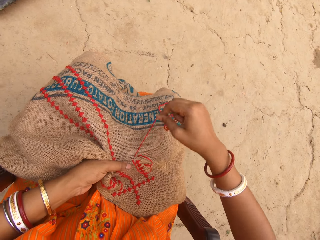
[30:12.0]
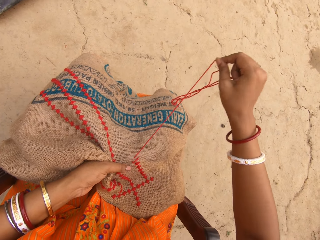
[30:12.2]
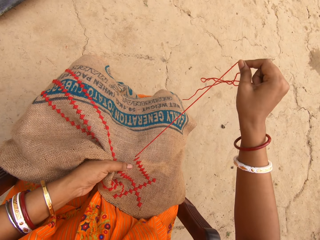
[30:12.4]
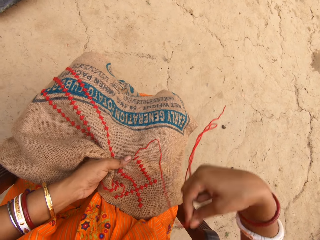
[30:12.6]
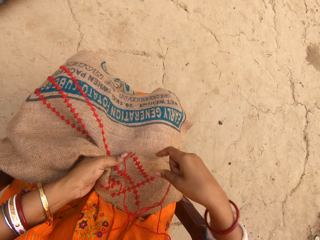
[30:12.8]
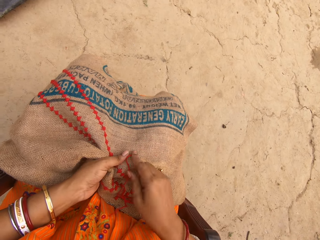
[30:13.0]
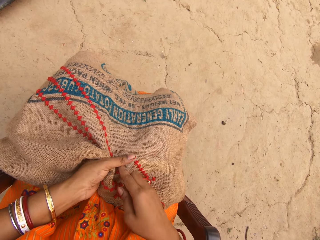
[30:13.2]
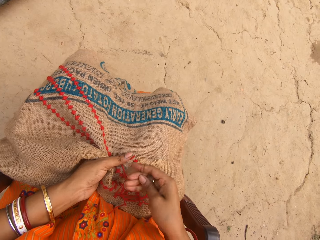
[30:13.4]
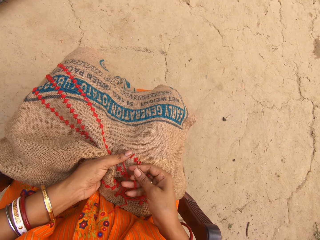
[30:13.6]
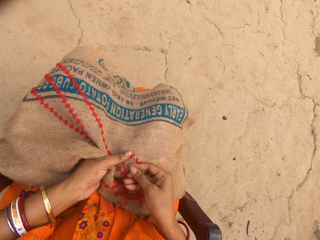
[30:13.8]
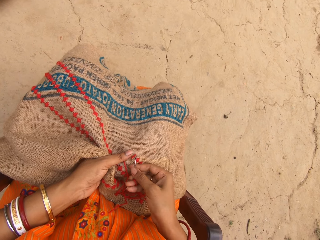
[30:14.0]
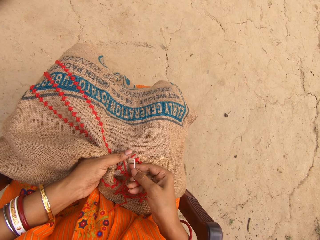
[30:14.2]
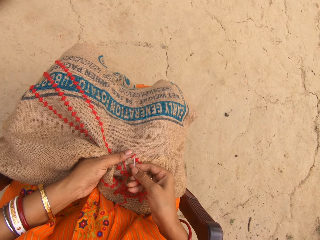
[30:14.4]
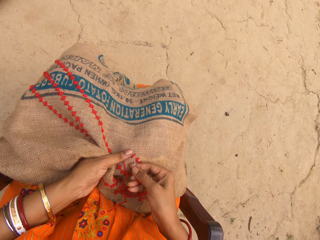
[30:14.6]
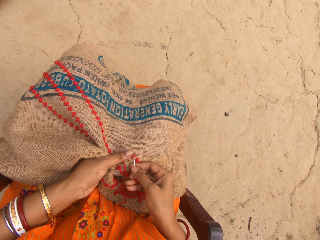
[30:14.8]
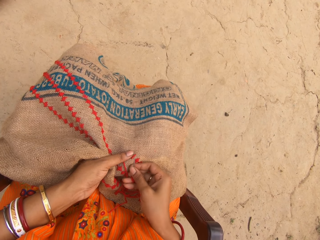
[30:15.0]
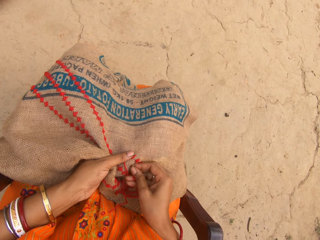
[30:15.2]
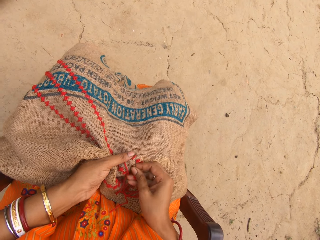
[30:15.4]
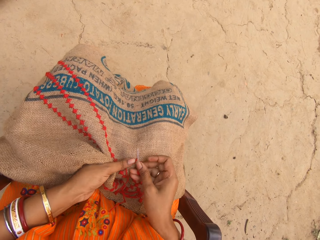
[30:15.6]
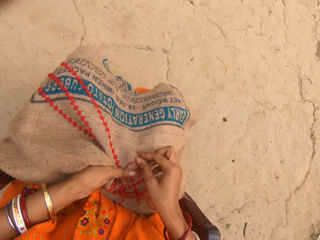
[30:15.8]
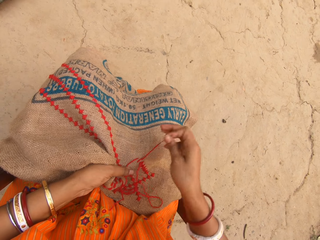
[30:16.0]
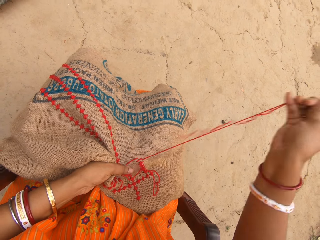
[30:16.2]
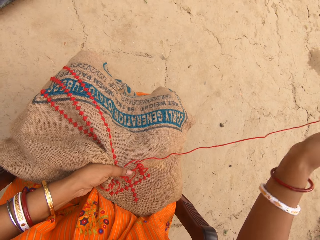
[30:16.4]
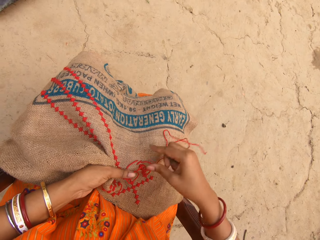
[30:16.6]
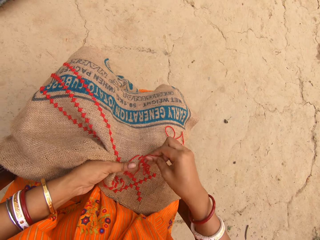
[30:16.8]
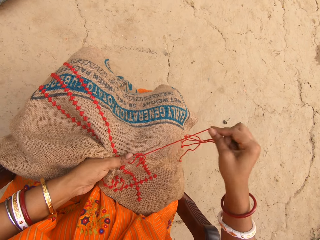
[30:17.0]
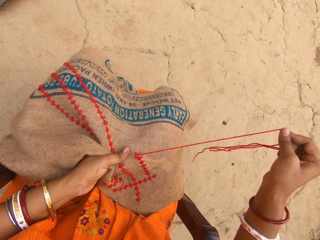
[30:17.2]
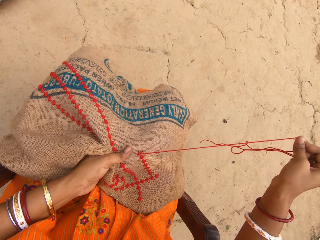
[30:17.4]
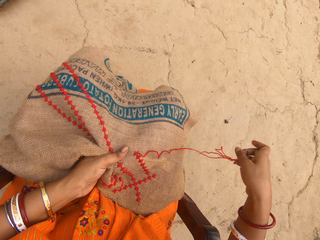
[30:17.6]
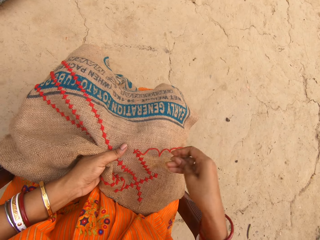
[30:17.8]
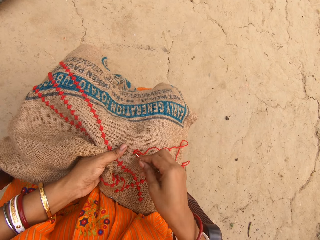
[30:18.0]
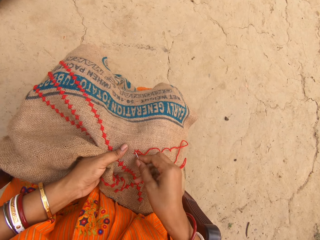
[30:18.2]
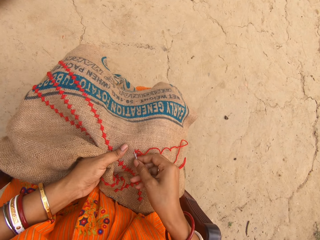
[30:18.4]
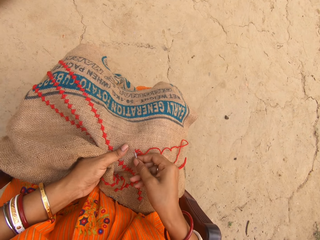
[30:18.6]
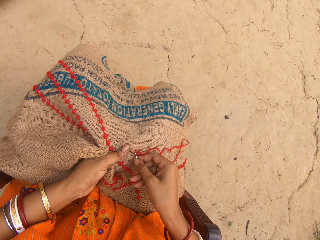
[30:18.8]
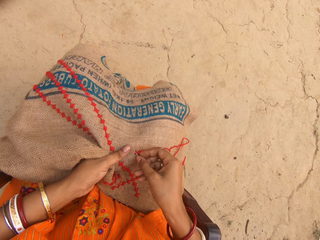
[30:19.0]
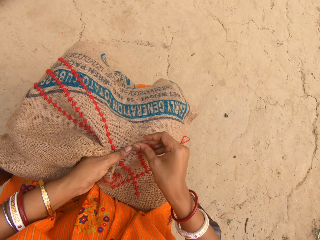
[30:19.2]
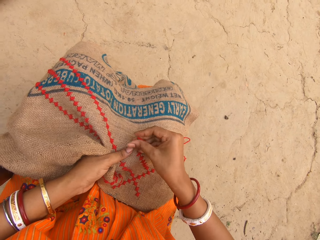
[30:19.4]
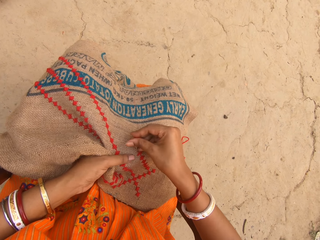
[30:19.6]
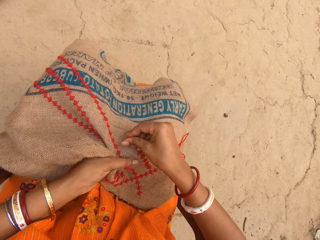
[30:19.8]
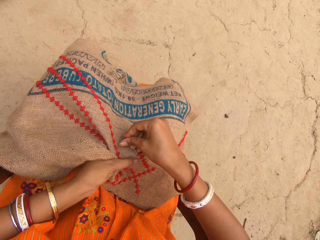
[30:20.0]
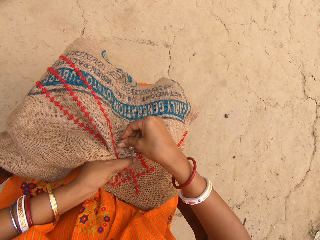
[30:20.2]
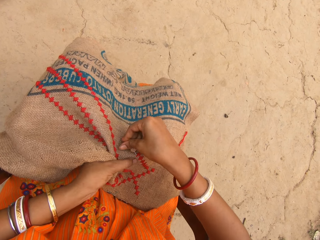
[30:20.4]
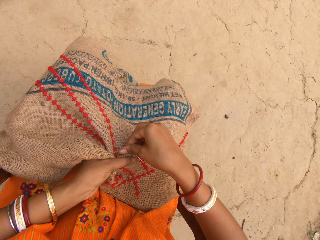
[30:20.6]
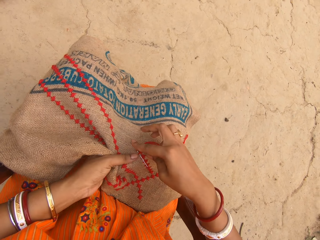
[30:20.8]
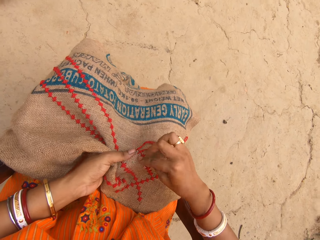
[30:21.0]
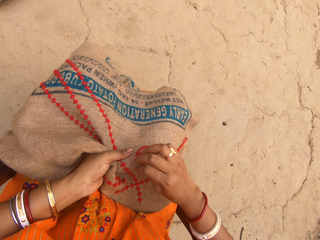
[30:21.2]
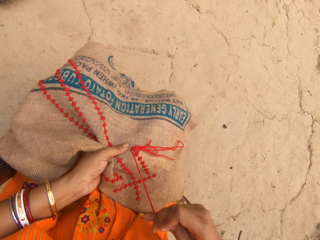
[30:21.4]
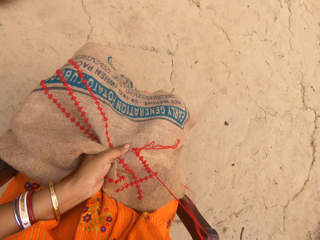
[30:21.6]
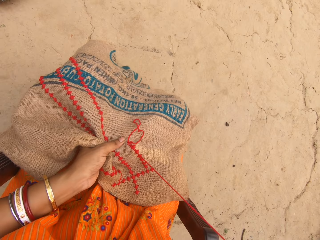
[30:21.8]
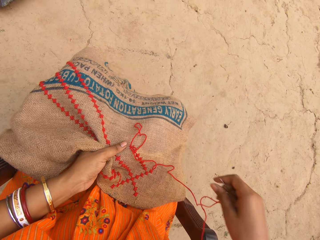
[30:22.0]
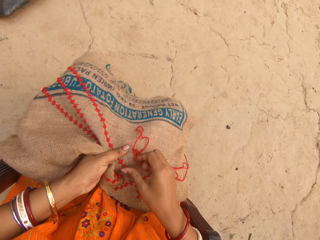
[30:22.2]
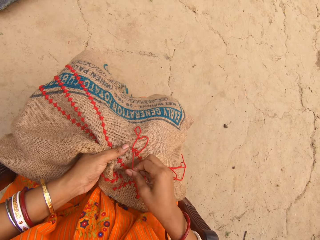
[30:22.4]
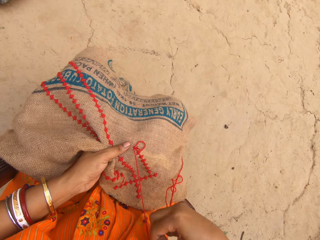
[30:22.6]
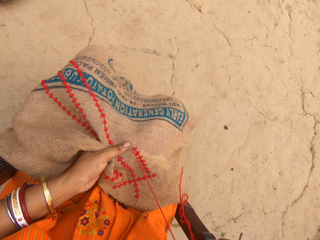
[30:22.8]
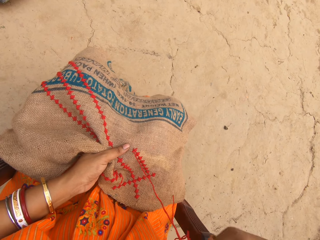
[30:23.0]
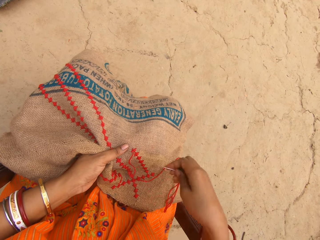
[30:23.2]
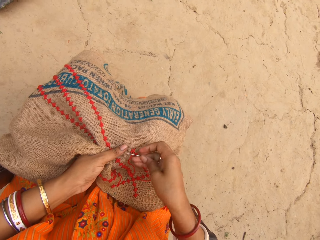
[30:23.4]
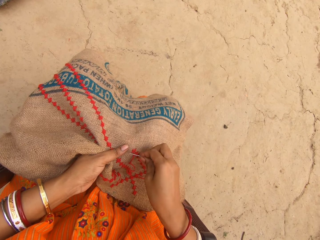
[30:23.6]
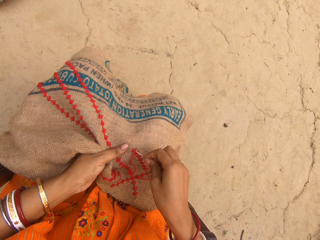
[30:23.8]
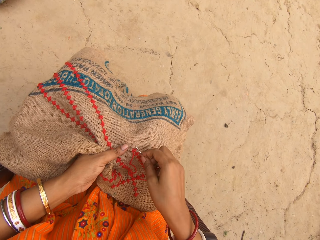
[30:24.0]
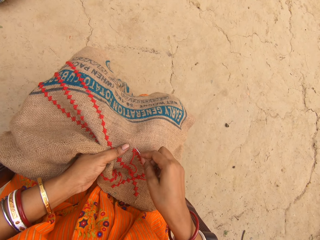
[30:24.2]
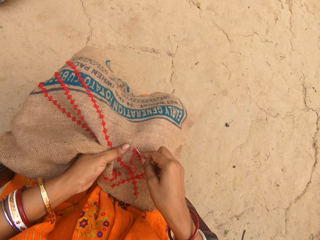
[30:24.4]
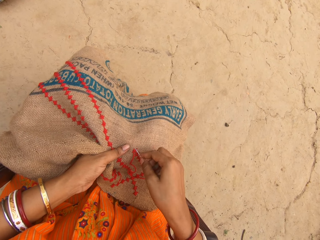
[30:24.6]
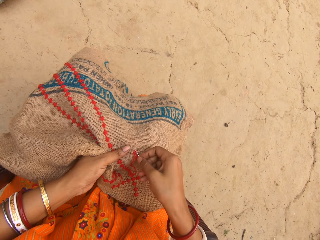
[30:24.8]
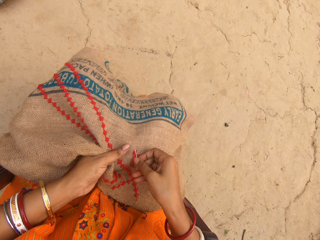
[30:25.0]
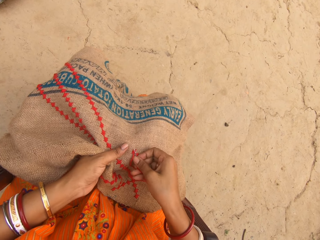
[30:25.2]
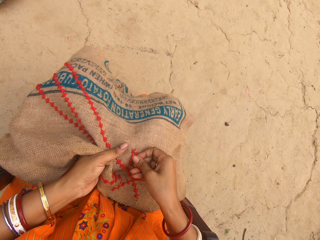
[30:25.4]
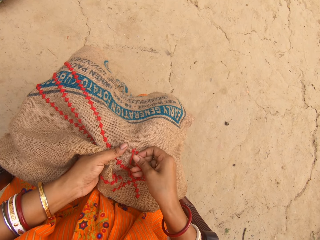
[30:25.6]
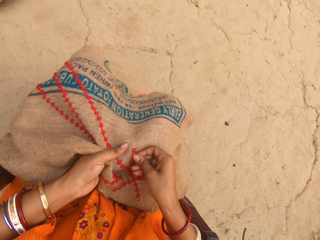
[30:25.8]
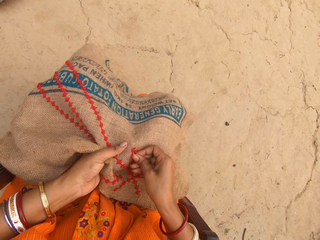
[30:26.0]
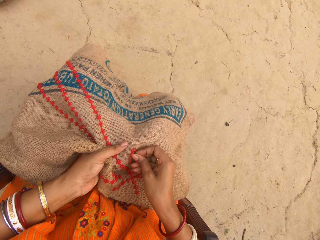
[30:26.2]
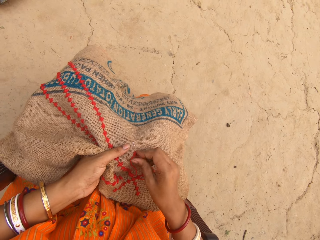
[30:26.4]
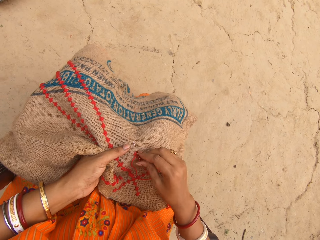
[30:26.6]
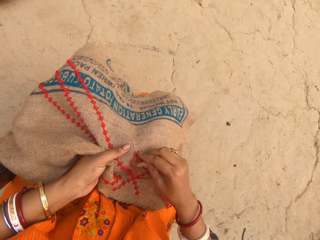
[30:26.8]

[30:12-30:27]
The camera wearer pulls the thread from the cloth with her right hand. She sews the cloth in her left hand with the needle and thread in her right hand. She pulls the thread from the cloth with her right hand. She sews the cloth in her left hand with the needle and thread in her right hand. She pulls the thread from the cloth with her right hand. She sews the cloth in her left hand with the needle and thread in her right hand.

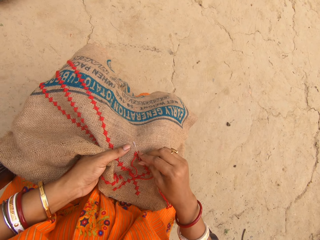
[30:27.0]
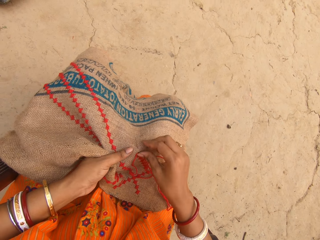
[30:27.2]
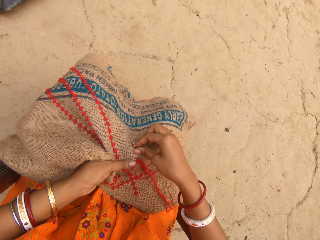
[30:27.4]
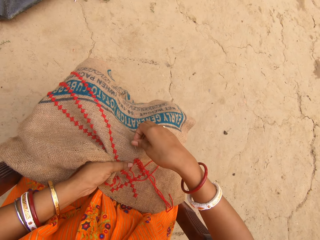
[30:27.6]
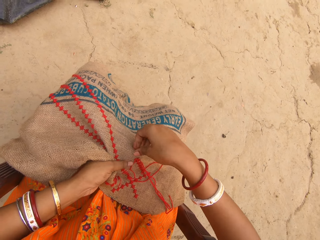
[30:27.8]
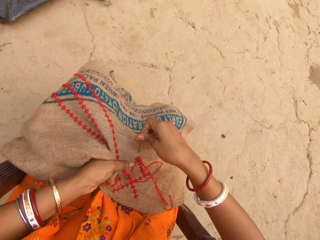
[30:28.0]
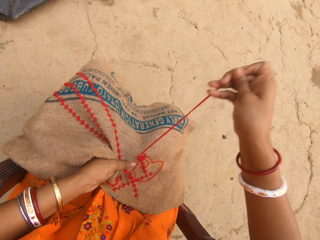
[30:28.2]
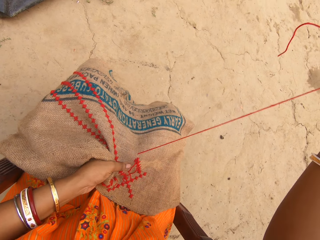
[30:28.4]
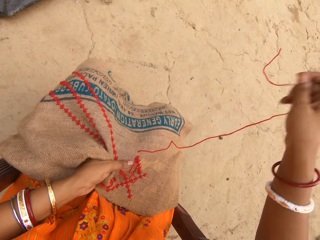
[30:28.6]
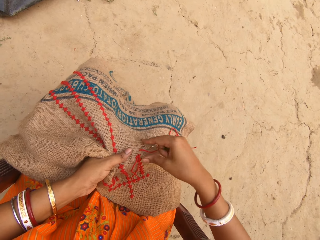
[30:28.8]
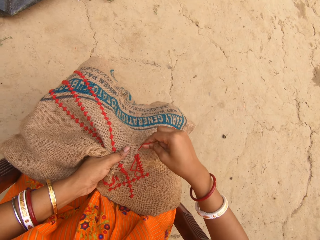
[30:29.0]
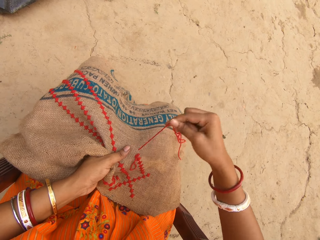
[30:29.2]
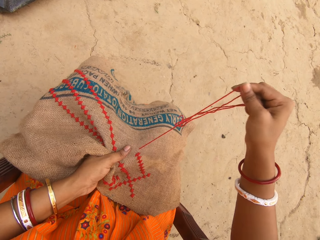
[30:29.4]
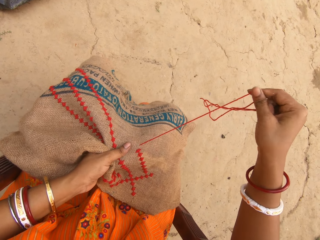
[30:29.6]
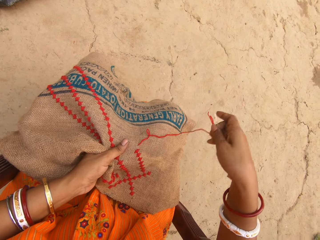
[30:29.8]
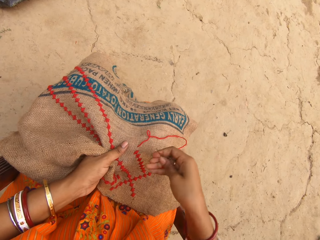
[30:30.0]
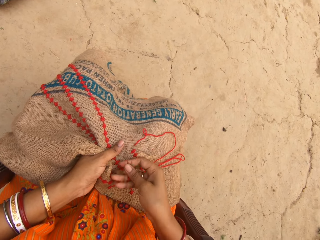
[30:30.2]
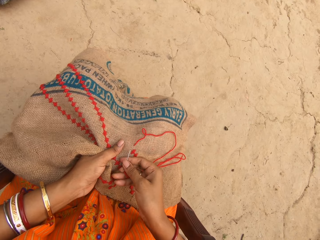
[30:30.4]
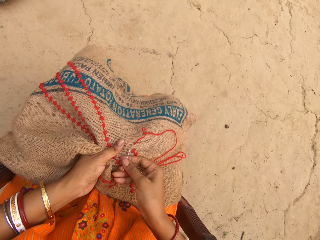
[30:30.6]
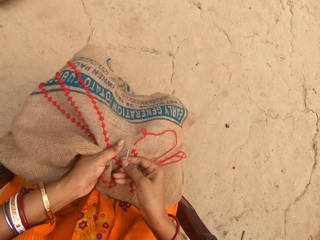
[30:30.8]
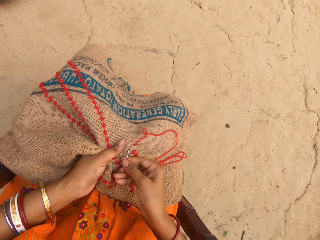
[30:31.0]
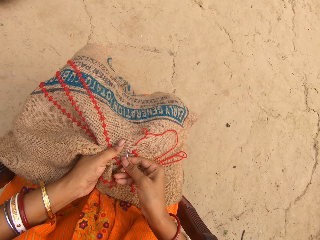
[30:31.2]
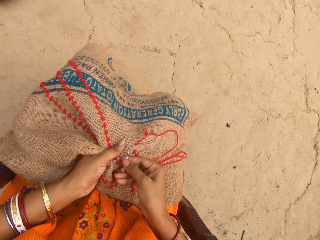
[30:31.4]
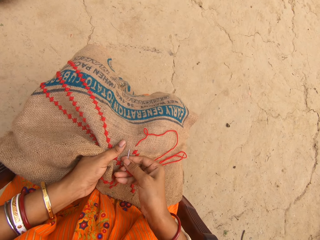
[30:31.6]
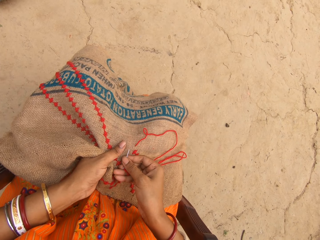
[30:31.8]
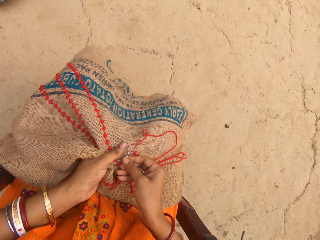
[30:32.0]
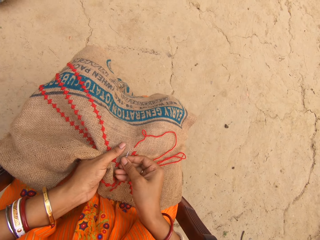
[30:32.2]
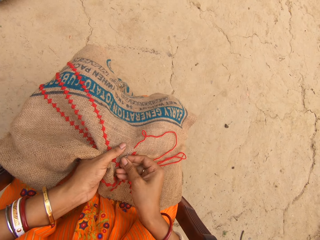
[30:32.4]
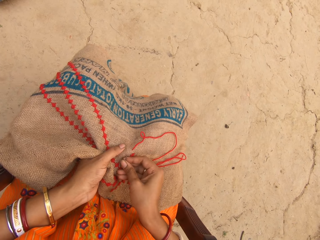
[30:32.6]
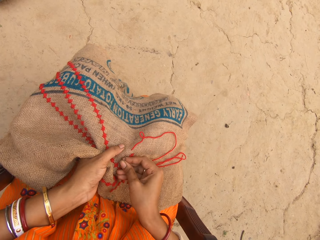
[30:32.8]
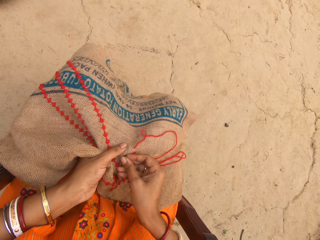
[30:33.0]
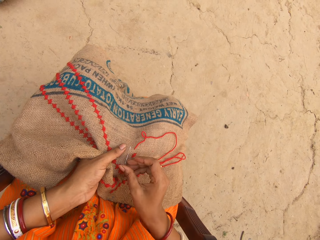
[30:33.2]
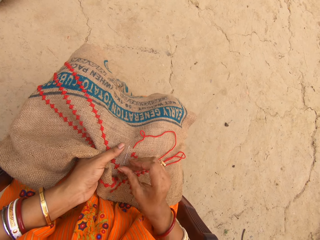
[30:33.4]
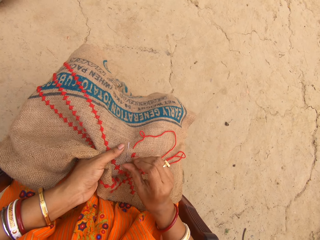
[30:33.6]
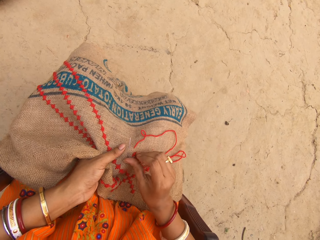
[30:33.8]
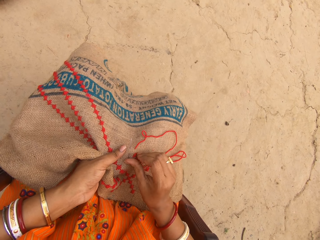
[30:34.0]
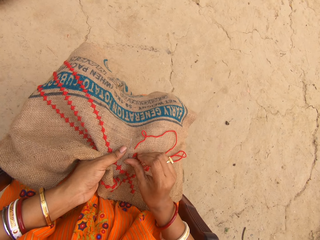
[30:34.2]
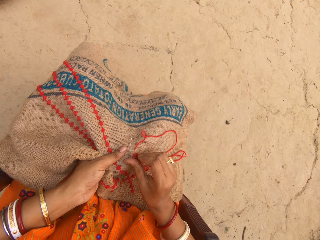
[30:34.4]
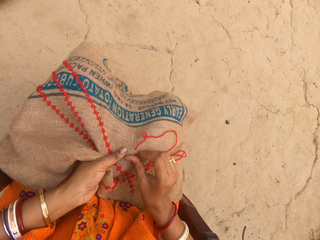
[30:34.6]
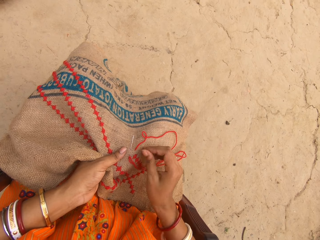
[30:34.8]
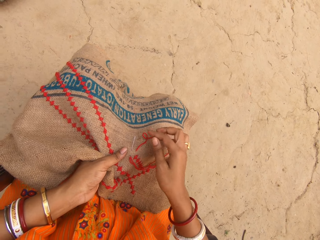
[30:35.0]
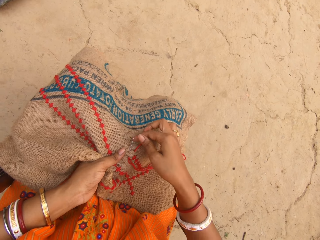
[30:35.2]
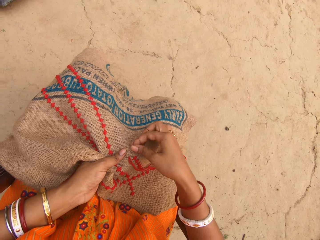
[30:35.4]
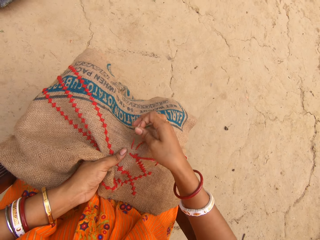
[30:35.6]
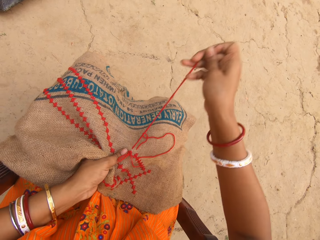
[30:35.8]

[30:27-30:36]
The camera wearer pulls the thread from the cloth with her right hand. She sews the cloth in her left hand with the needle and thread in her right hand.
